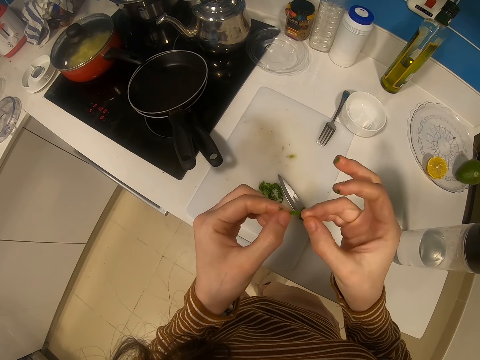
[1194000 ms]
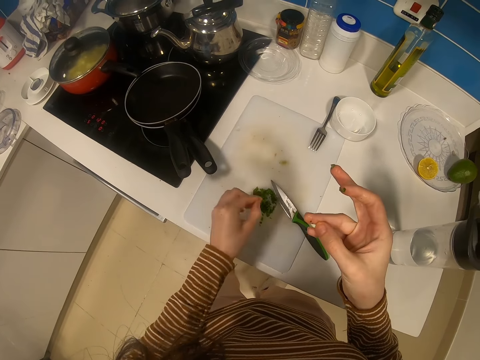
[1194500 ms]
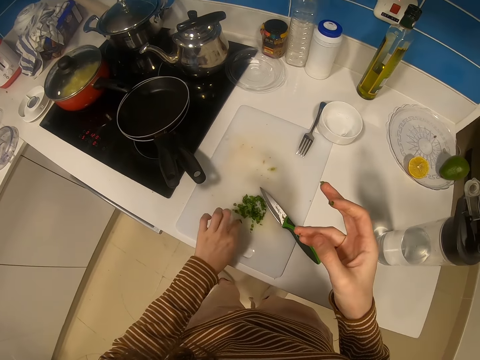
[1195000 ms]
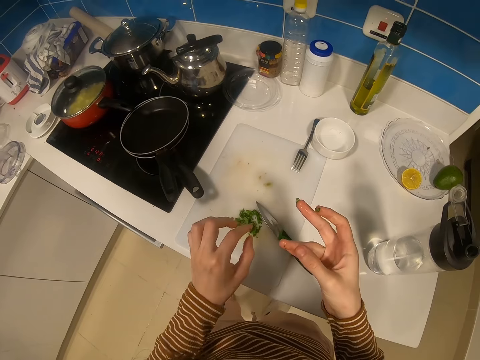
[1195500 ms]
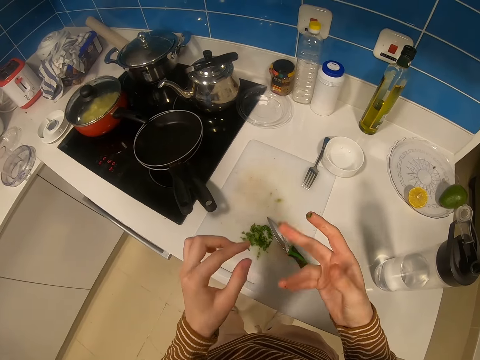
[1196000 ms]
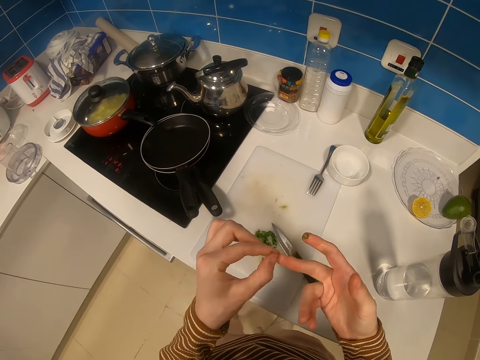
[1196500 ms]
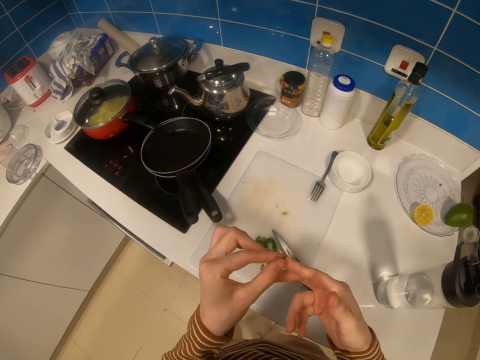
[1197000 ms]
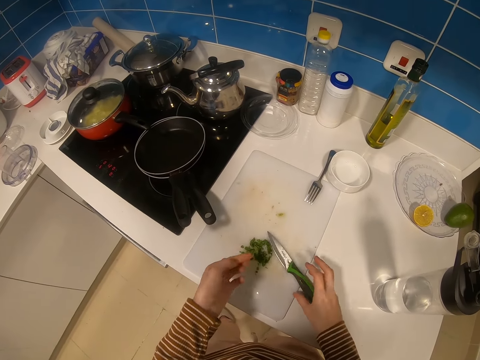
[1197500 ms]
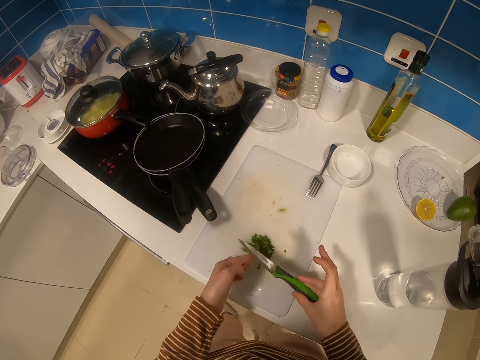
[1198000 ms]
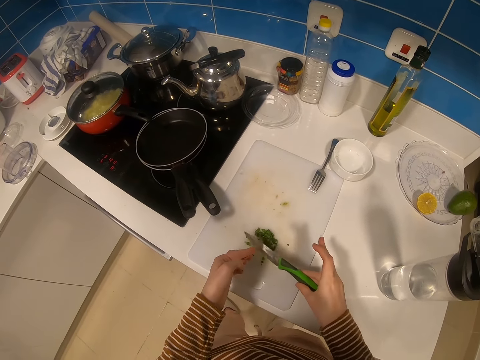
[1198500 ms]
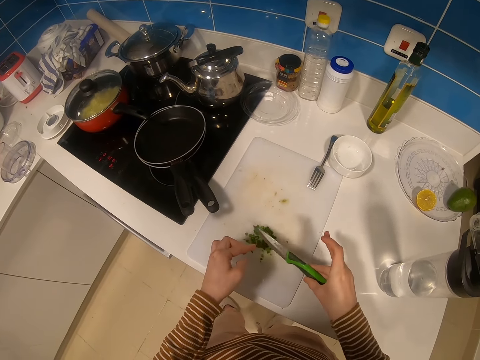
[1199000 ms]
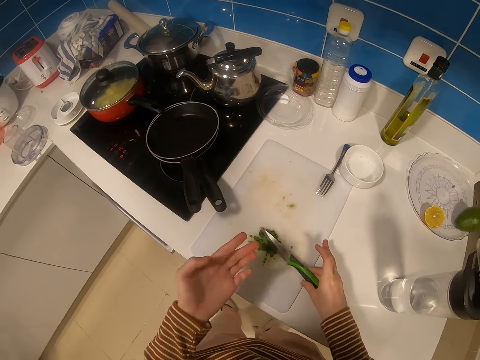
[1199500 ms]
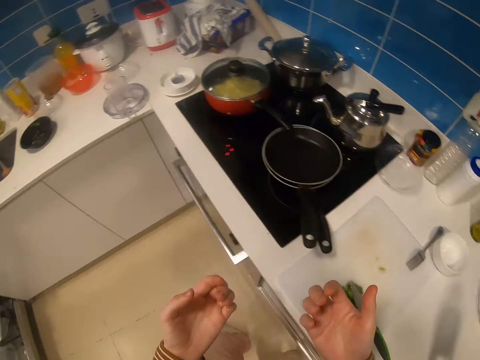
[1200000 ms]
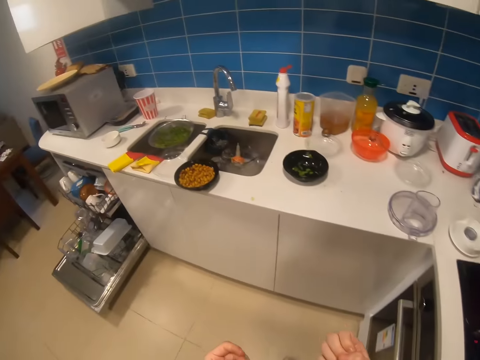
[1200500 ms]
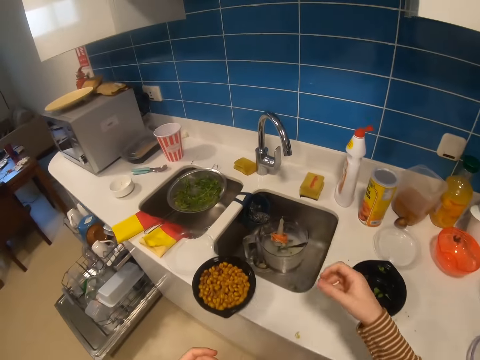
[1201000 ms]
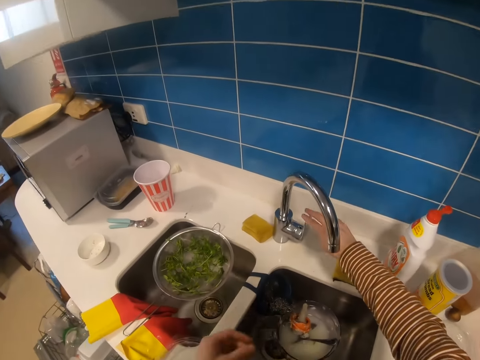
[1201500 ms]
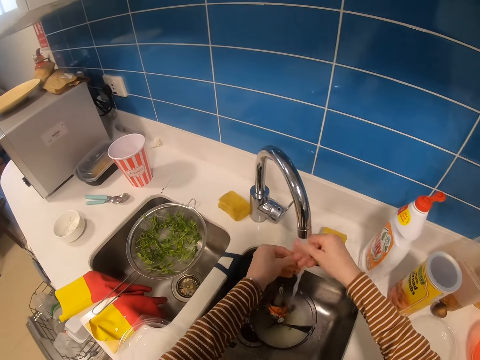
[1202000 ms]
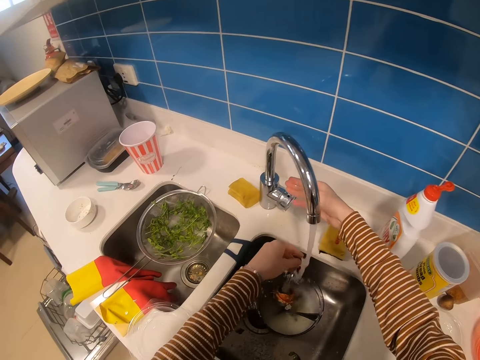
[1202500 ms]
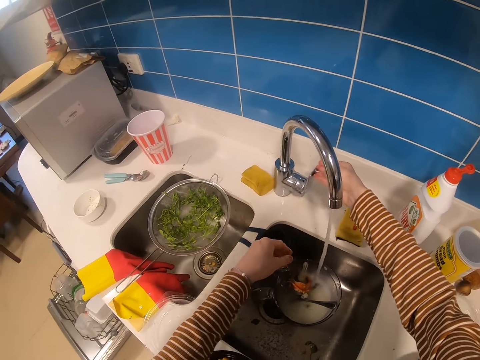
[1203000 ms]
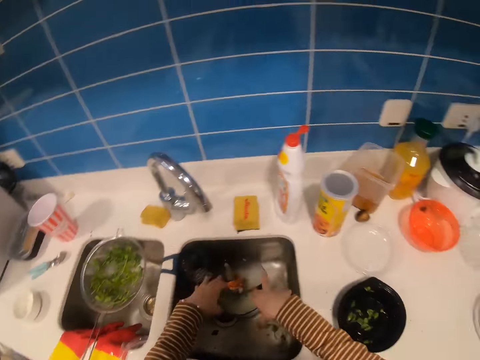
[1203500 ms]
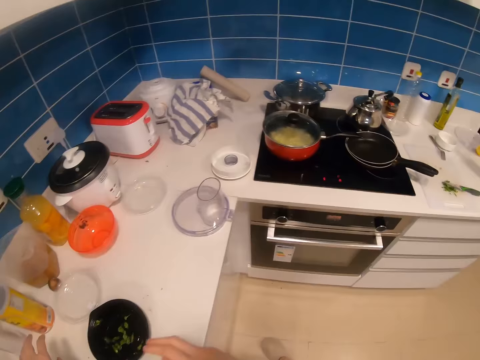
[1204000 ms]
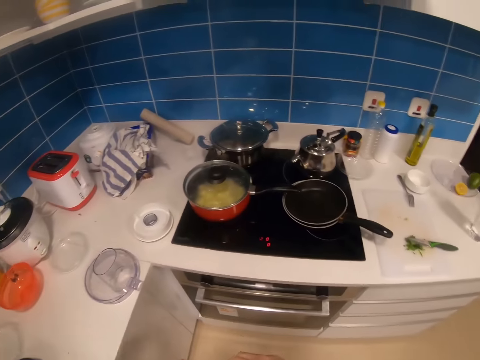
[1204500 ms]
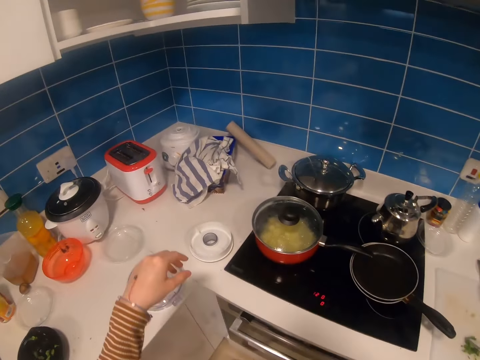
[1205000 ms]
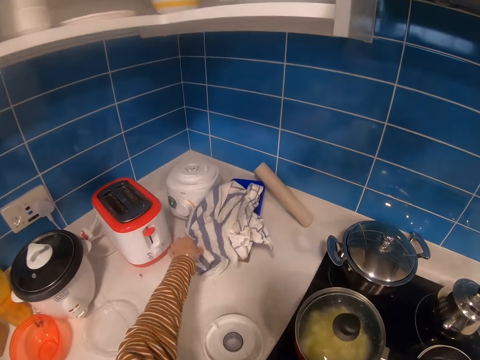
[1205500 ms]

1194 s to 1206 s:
The camera wearer holds greens or vegetables with both hands. They place the greens on the table with the left hand. They remove the greens from hands with hand. They hold the vegetable on a hand. They pick up a knife with the right hand. They remove the greens from the left hand with the knife. They drop the knife on the table with the right hand. They walk towards a tap. They open the tap of water. They wash hands on the tap. They close the tap of water. They shake hands. They move around the room.

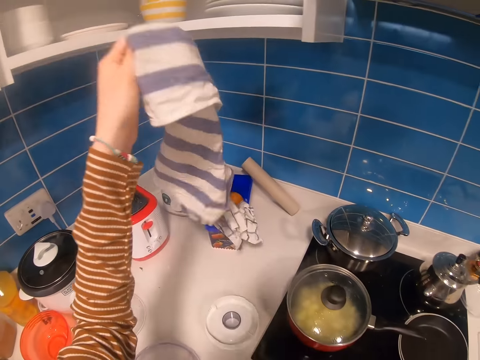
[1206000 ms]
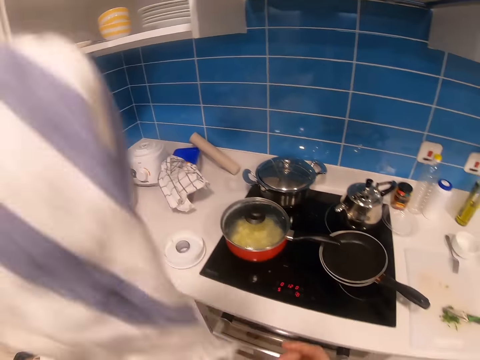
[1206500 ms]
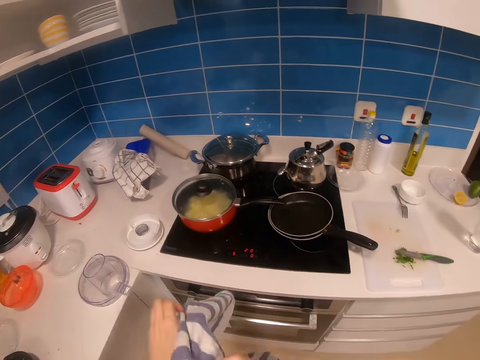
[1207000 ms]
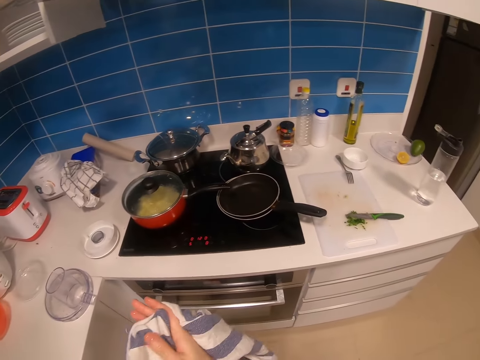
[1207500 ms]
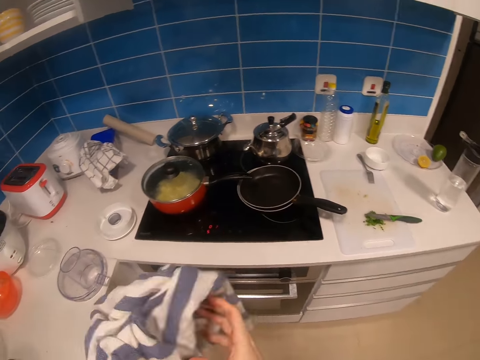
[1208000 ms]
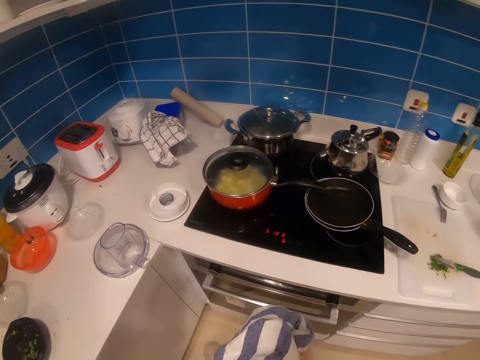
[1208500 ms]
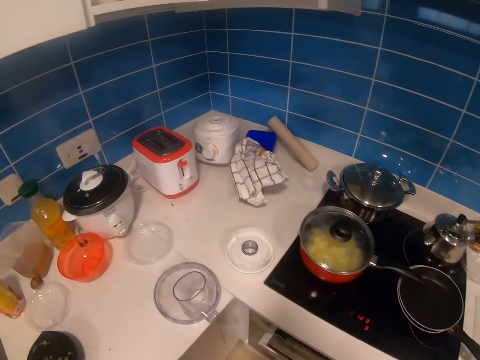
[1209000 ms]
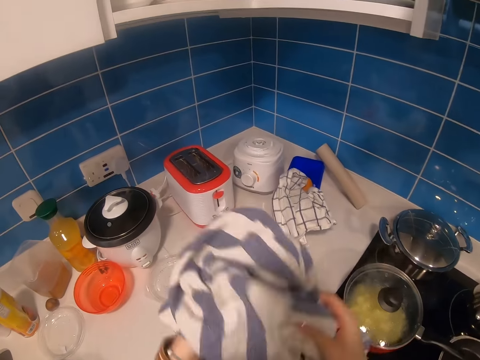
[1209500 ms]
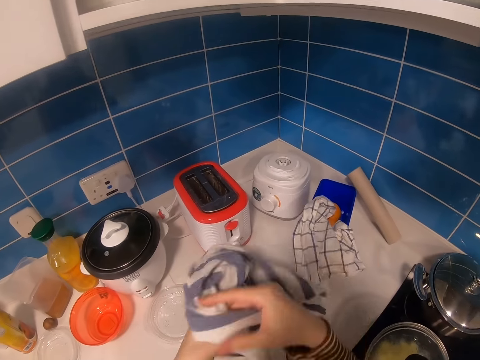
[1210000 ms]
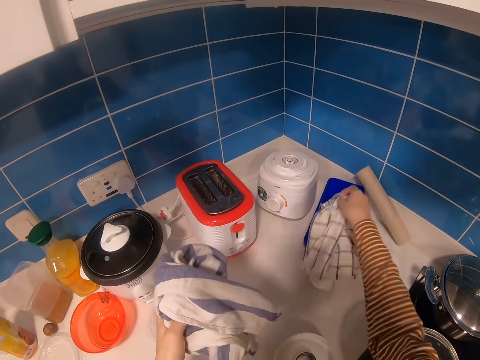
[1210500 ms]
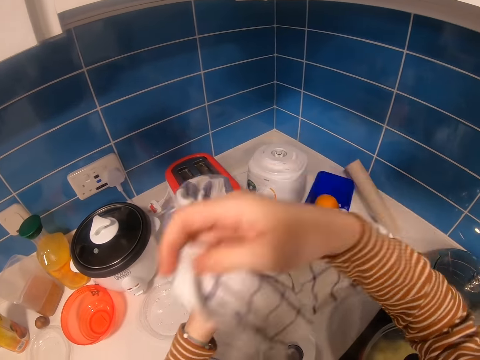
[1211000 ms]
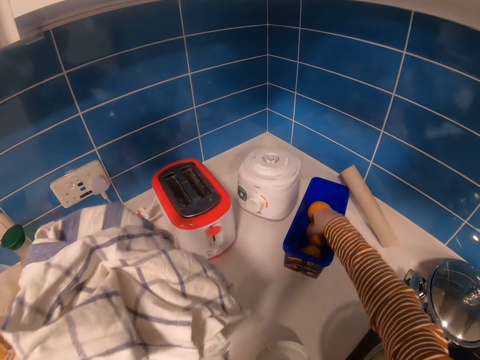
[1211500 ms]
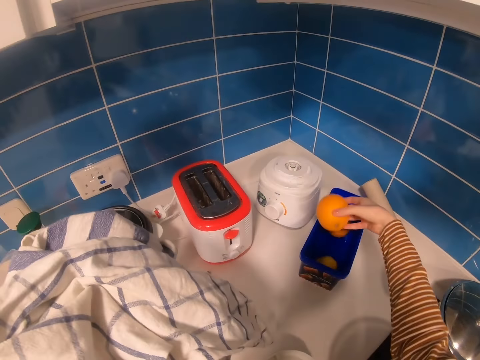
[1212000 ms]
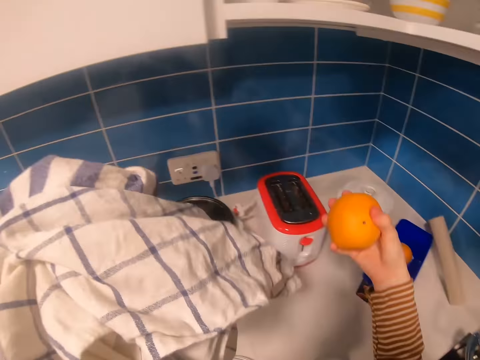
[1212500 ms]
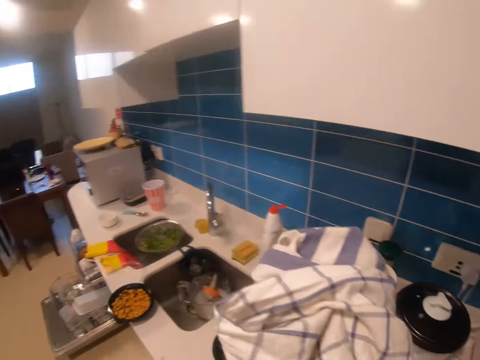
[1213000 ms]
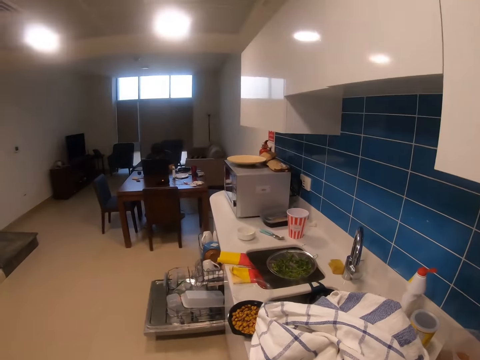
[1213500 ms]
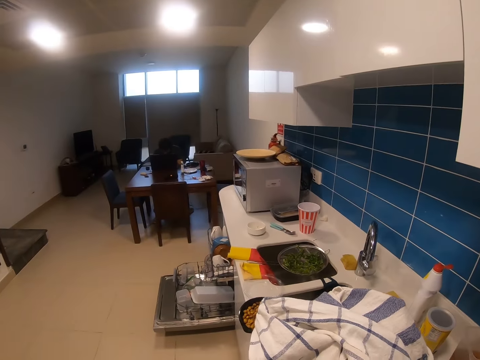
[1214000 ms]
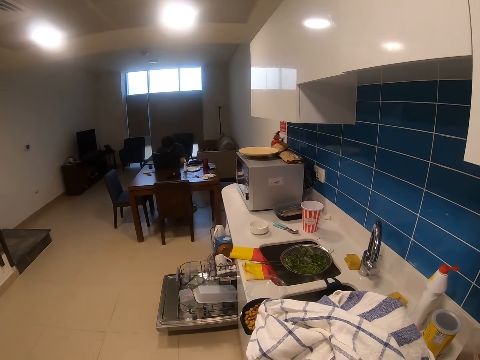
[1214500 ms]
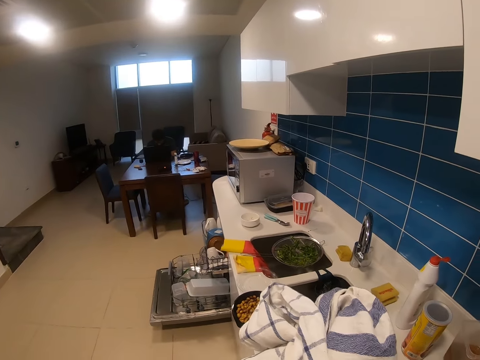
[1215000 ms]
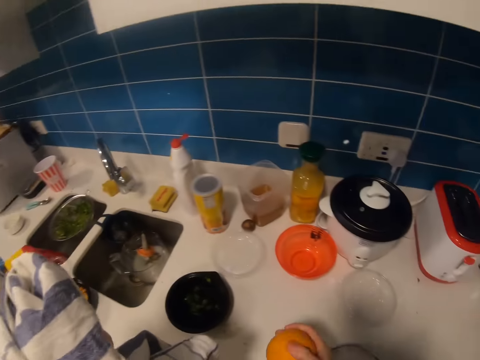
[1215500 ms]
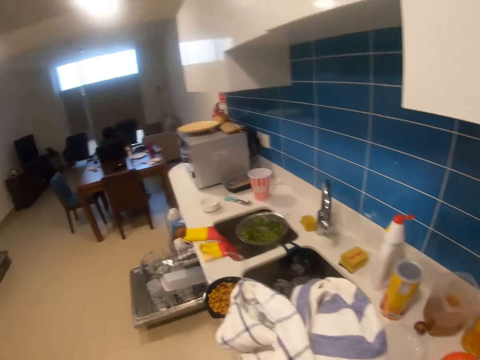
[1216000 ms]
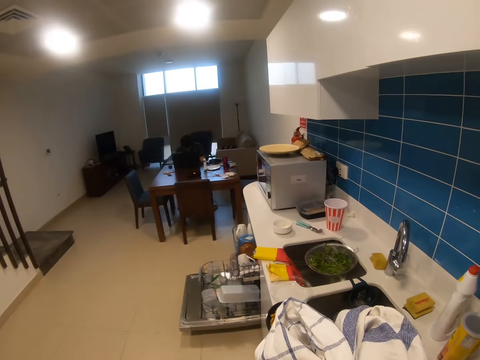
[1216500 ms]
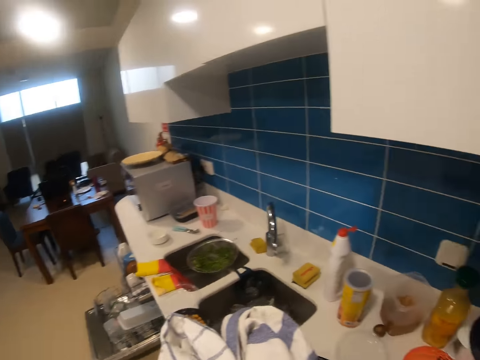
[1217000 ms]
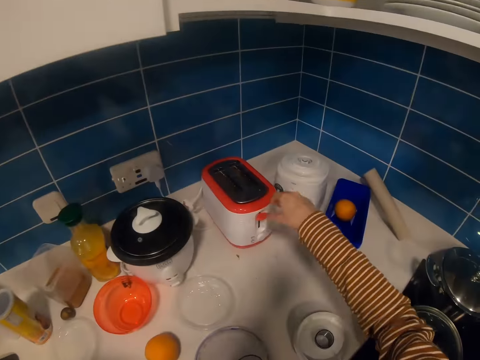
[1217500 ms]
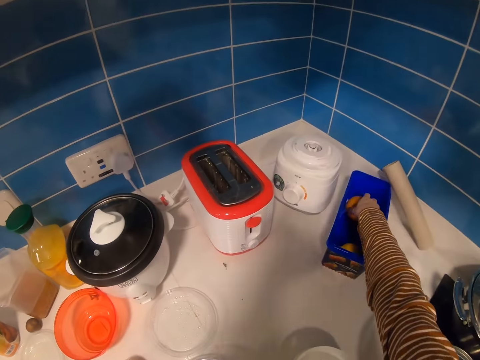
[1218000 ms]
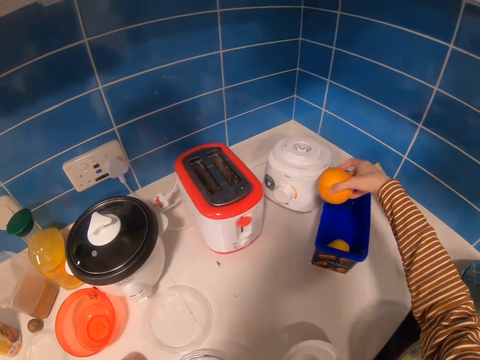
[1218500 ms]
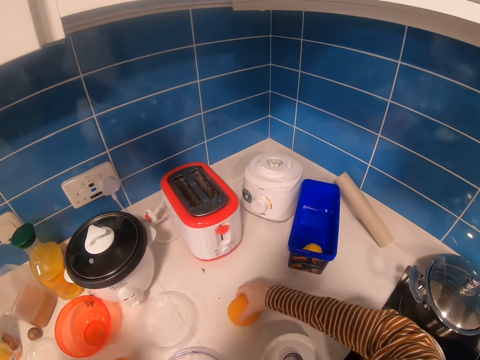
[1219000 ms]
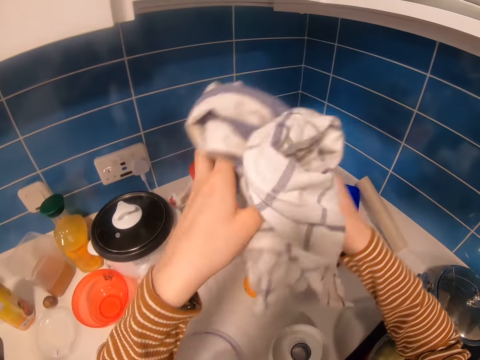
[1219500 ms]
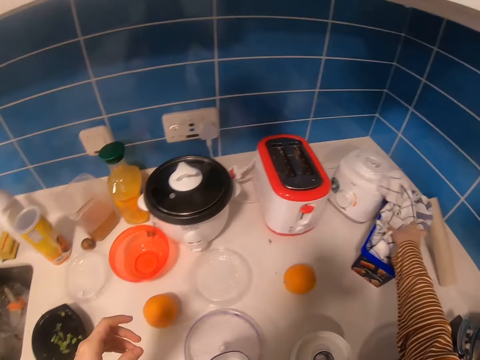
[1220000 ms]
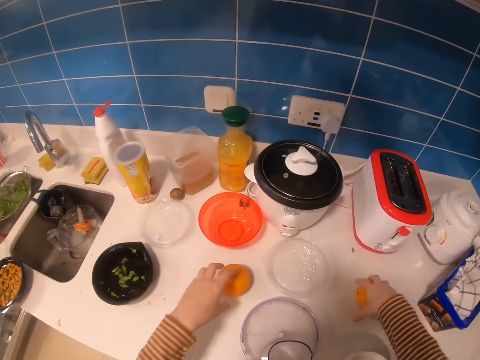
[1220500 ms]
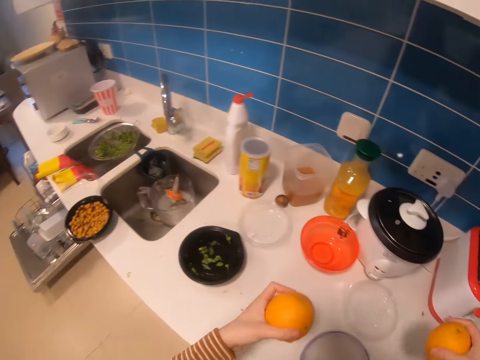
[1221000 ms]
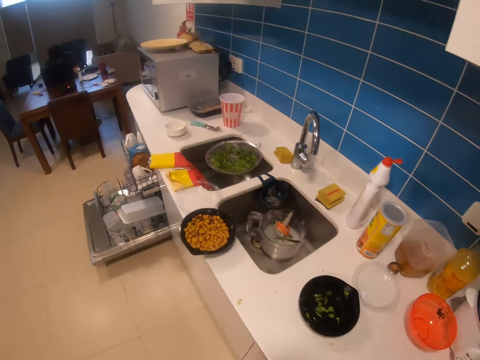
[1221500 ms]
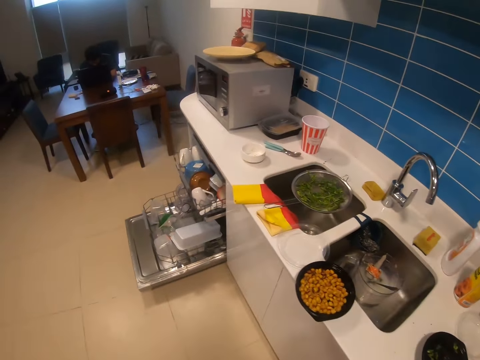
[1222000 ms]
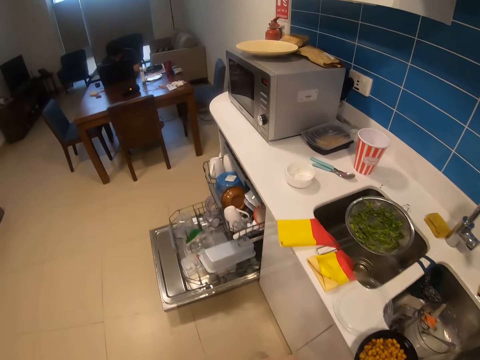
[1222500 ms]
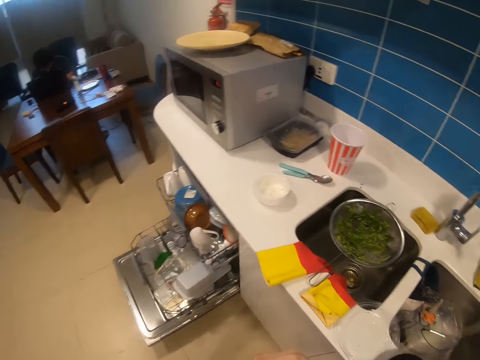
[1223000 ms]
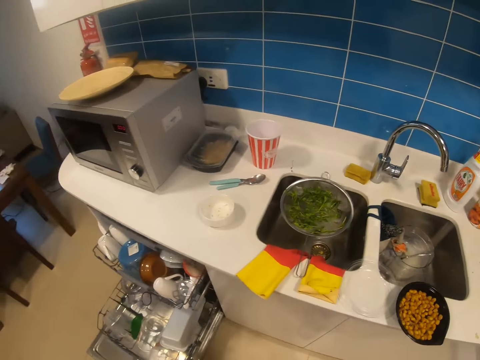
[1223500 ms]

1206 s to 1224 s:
The camera wearer picks a wiping towel or hand towel with the right hand. They wipe hands with the wiping towel. They hold the towel with the left hand. They pick another hand towel with the right hand. They put the hand towel on the other hand. They pick an orange with the right hand. They do something. They hold the wiping towel with the left hand. They place the oranges on the table. They pick the orange with the right hand. They place the orange on the table with the right hand. They hold the wiping towel with the right hand. They take the hand towel from the other hand. They drop the wiping towel on the table. They pick the oranges with both hands. They walk towards a dishwasher.
